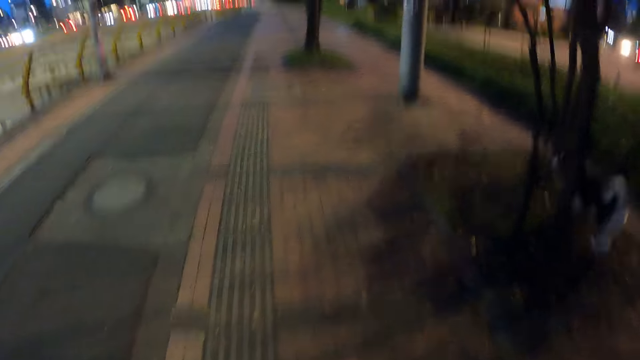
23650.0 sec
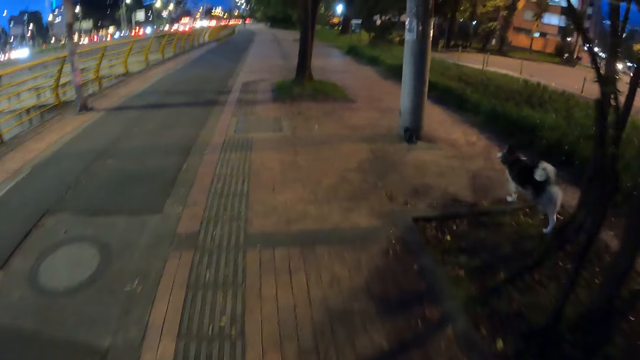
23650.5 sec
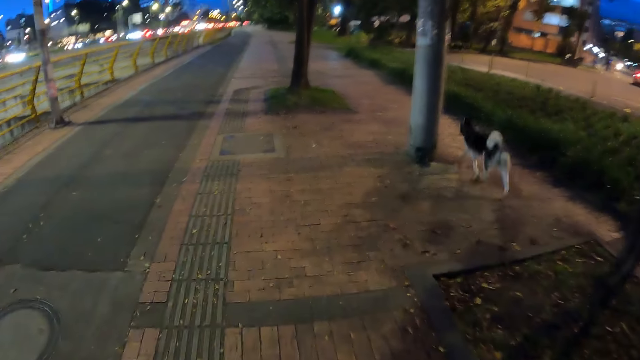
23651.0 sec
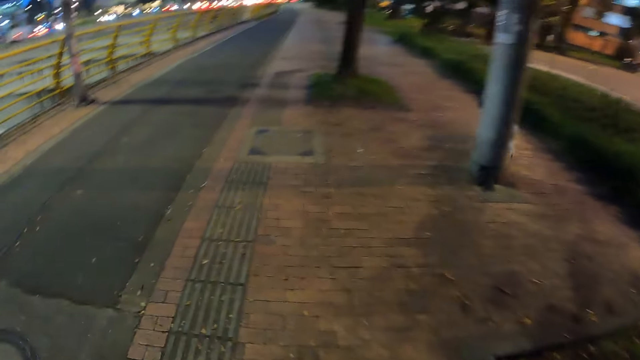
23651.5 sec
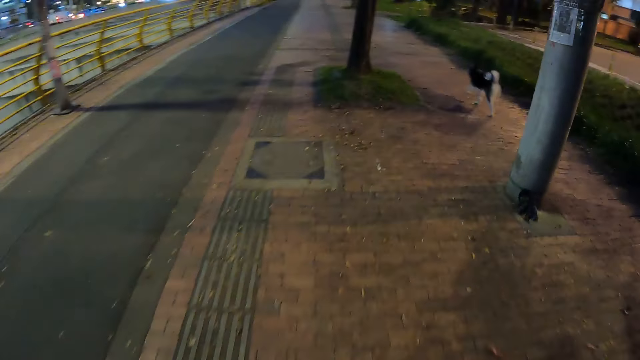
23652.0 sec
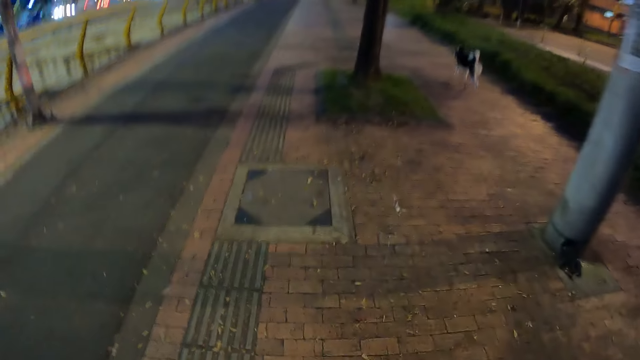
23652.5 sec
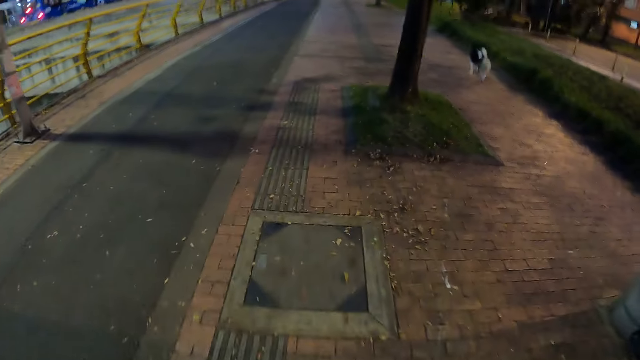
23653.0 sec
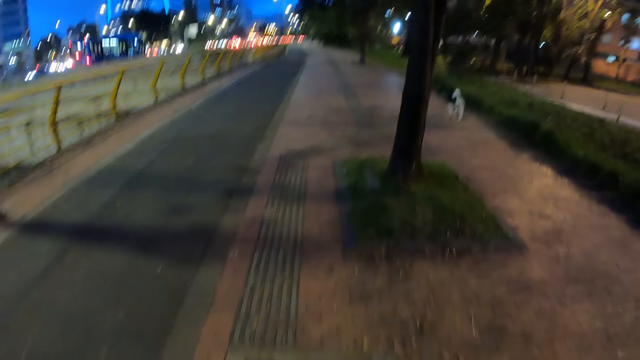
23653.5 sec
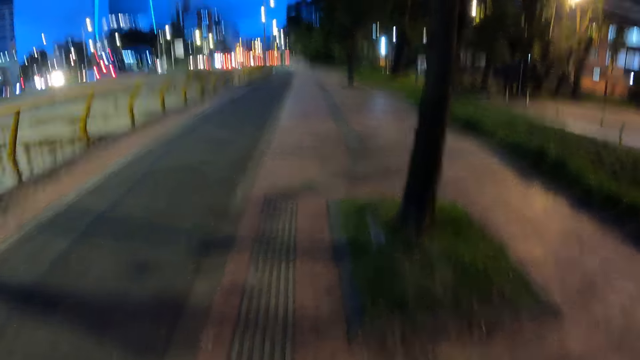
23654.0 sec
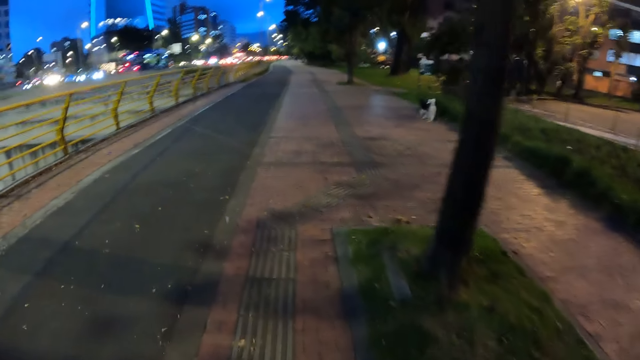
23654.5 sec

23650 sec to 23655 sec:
The dog runs past the camera wearer.

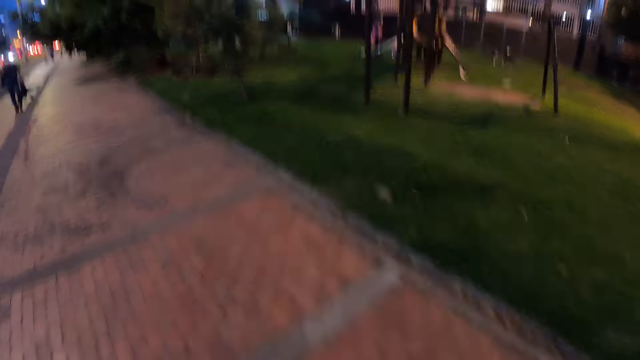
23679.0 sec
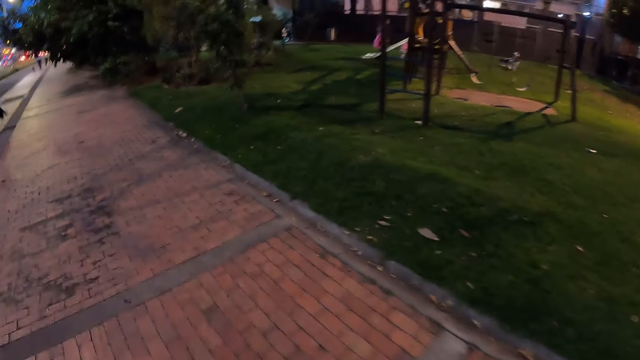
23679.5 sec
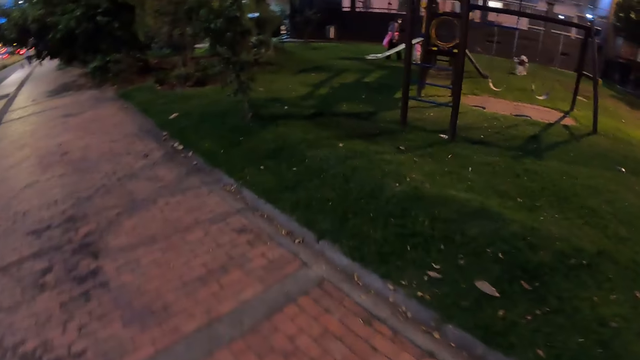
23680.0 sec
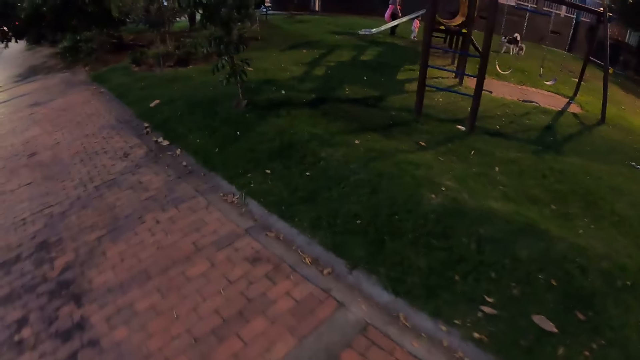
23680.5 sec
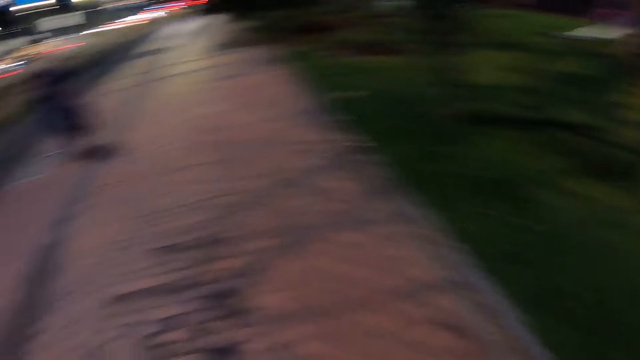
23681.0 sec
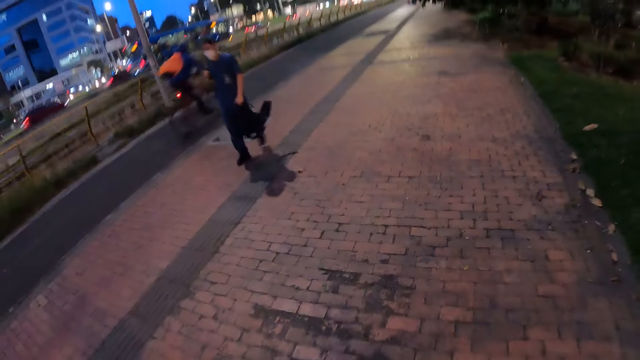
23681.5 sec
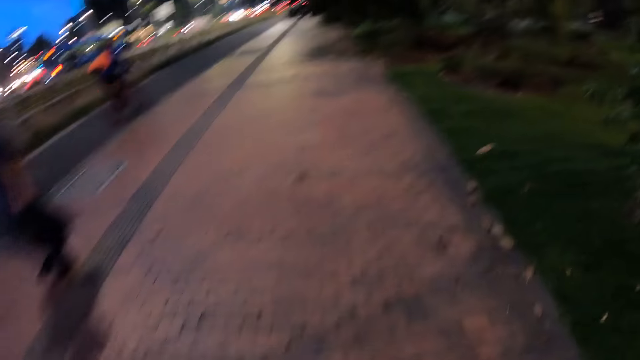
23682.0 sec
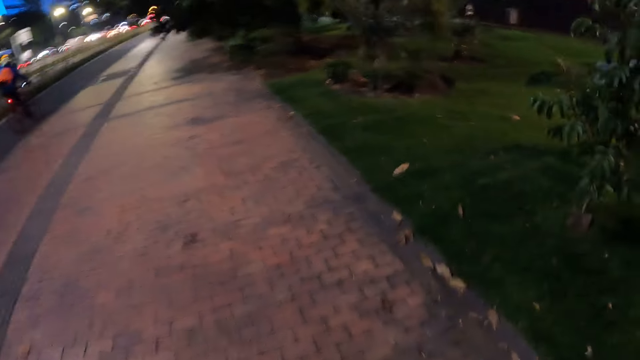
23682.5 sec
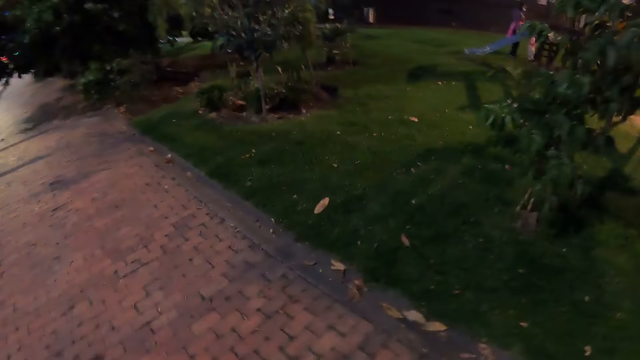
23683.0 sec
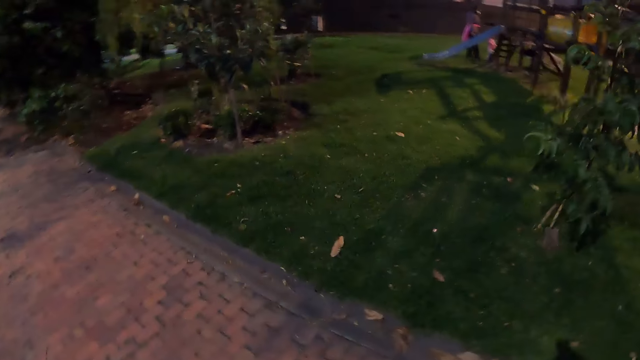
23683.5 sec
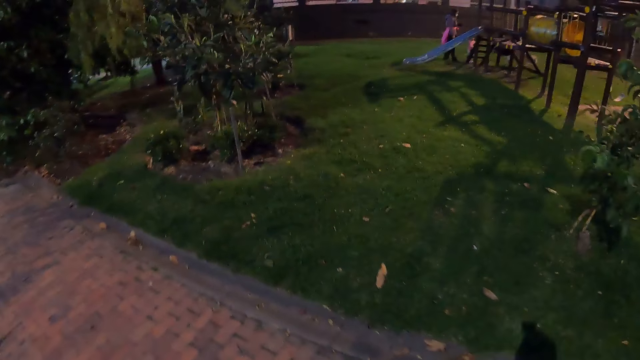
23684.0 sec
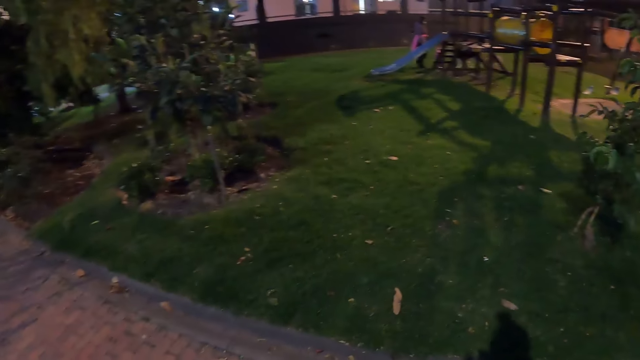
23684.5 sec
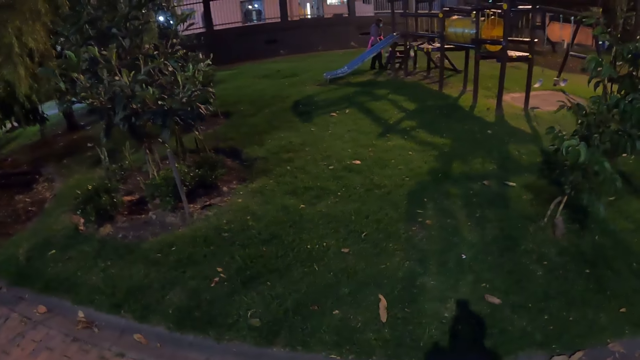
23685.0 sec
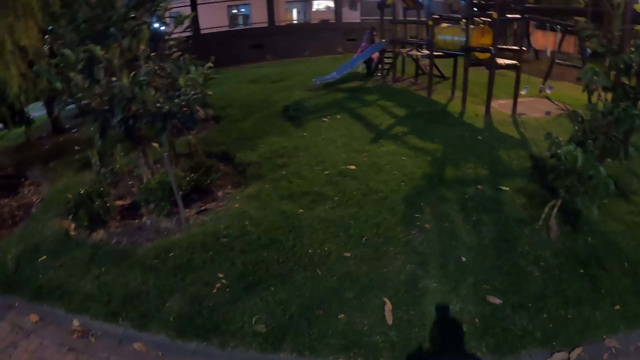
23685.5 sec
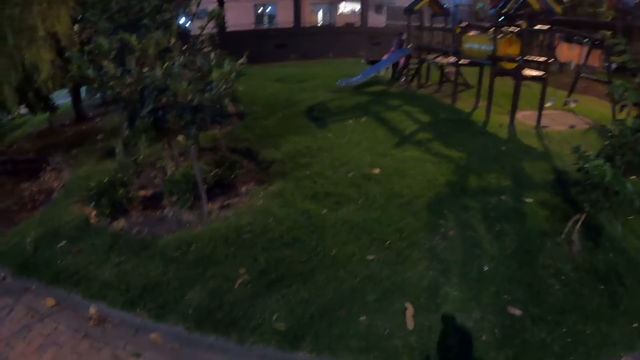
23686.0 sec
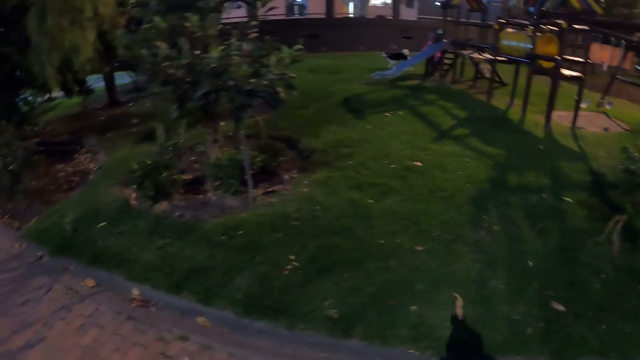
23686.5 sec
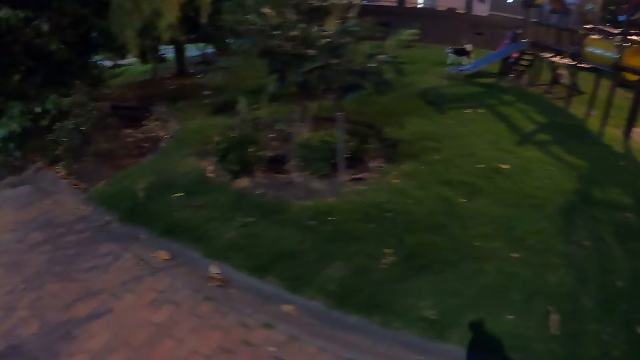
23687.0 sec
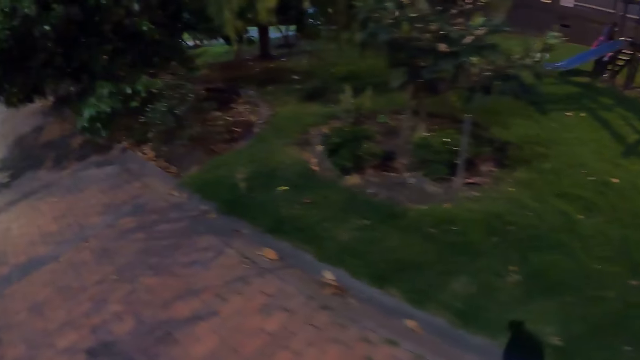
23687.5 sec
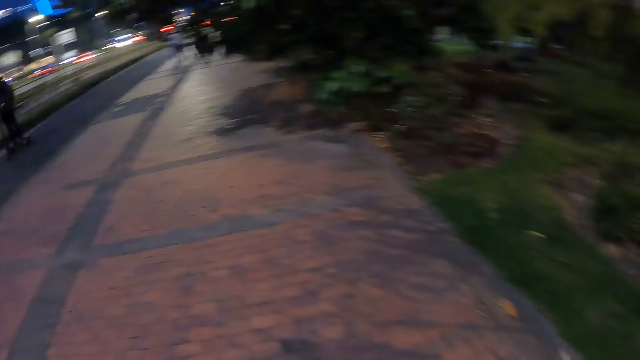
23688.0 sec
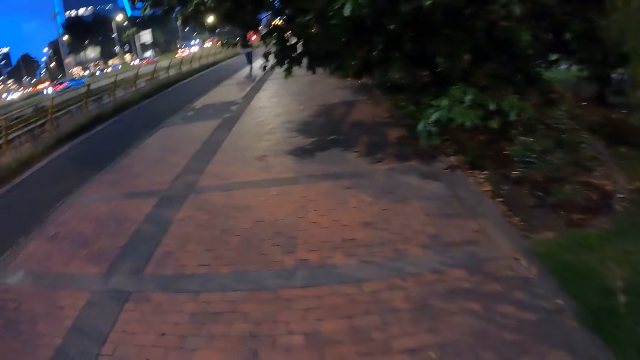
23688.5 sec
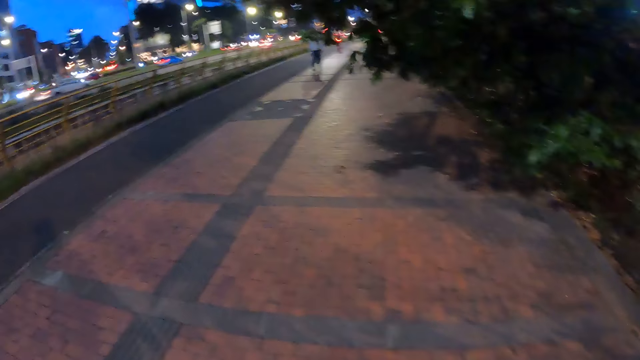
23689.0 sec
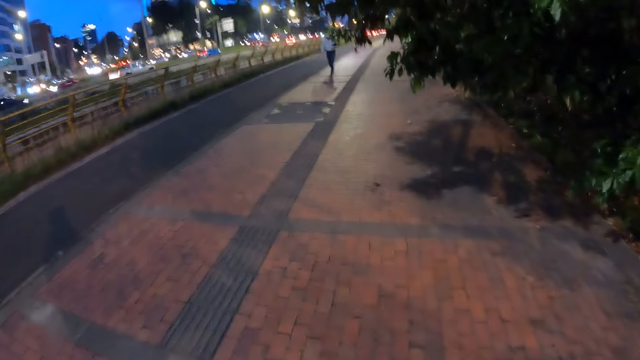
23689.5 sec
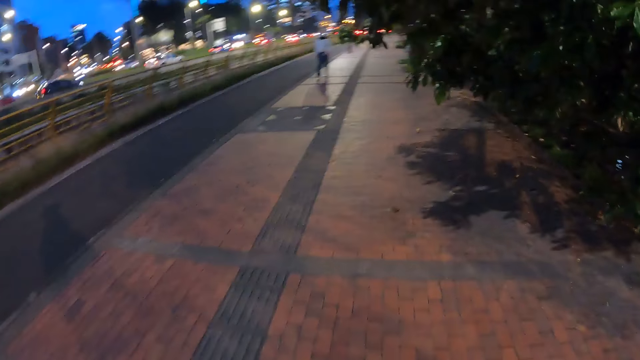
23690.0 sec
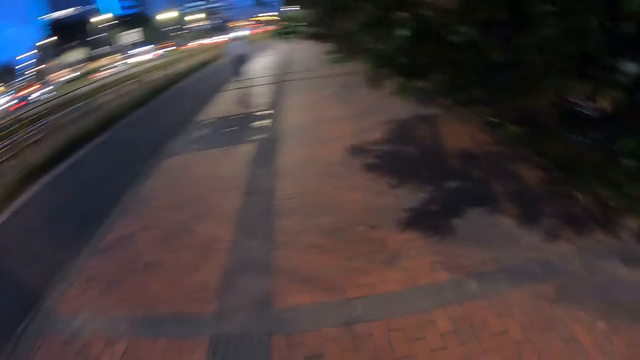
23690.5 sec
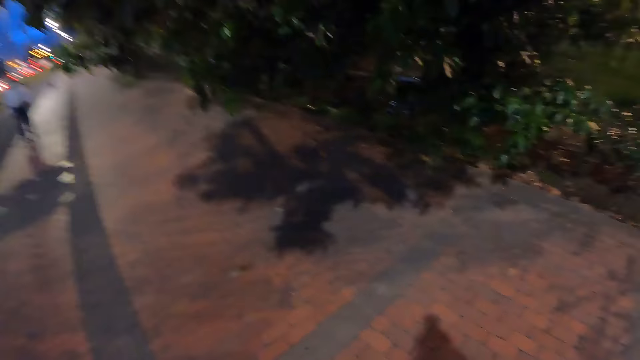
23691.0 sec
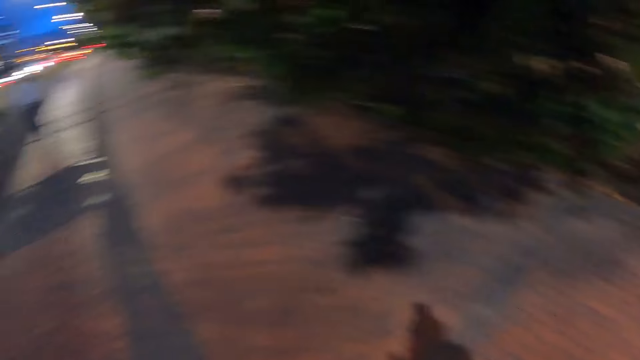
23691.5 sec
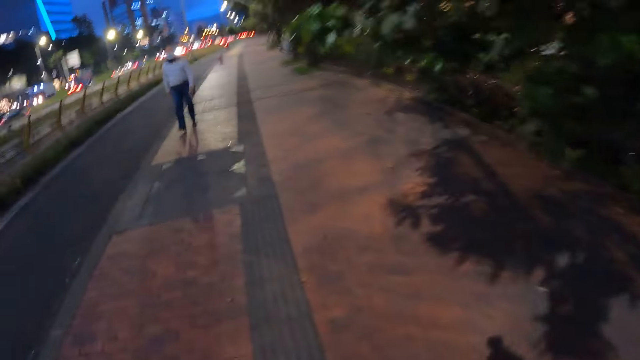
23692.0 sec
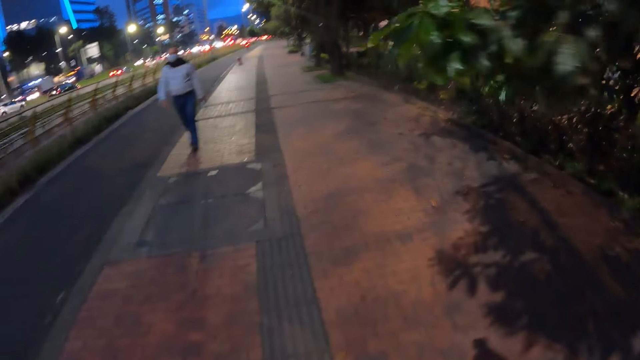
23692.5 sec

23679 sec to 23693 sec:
The camera wearer looks around on the road. They walk around on the road.

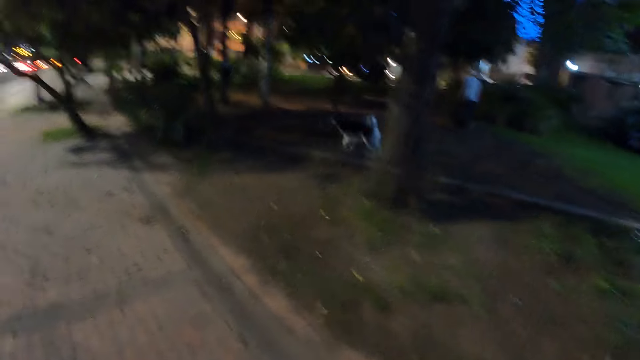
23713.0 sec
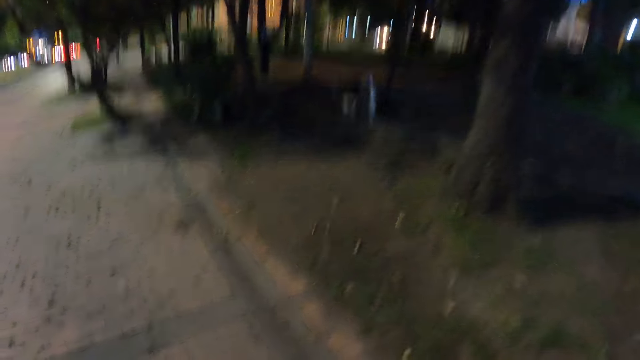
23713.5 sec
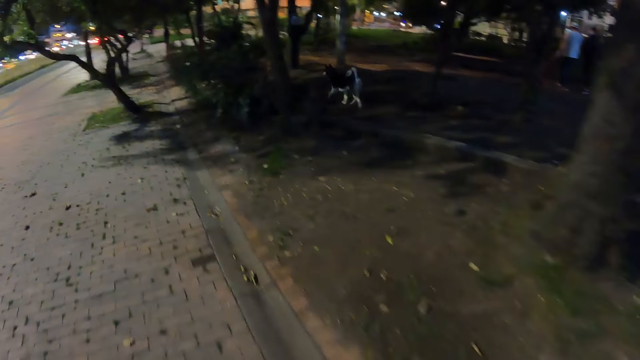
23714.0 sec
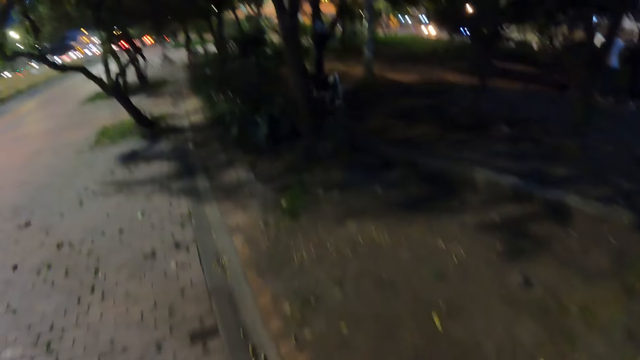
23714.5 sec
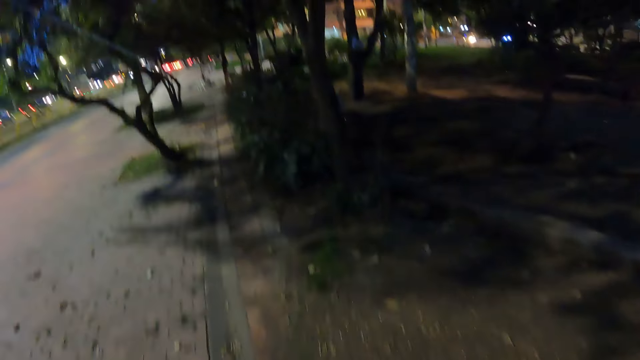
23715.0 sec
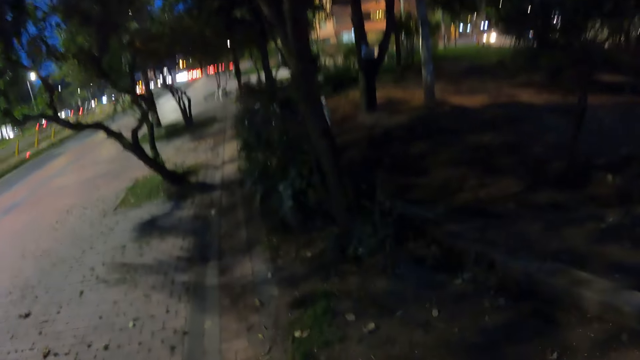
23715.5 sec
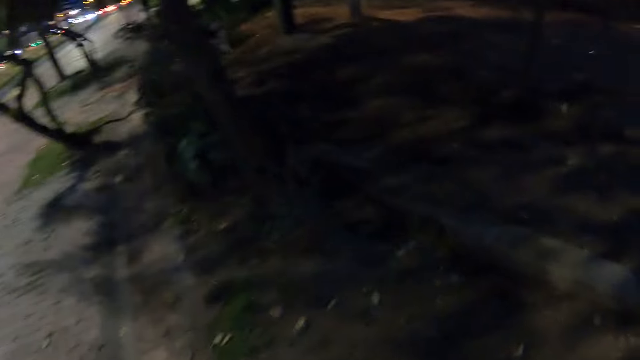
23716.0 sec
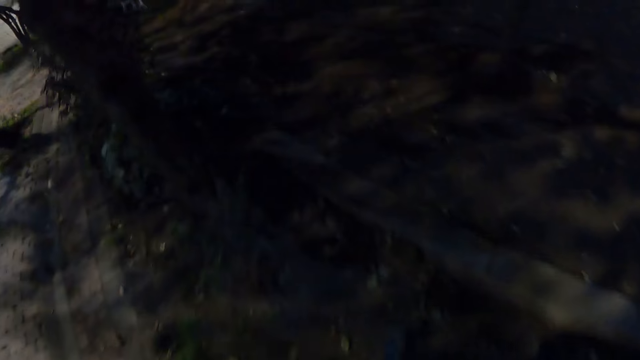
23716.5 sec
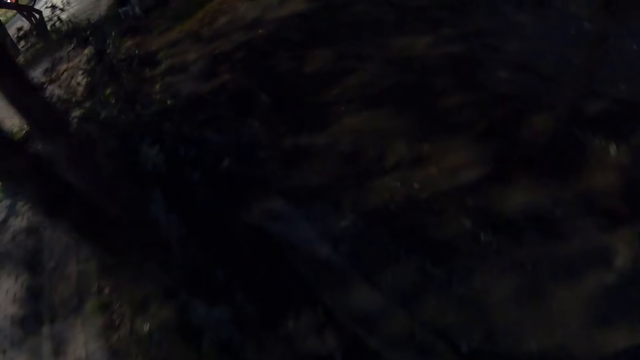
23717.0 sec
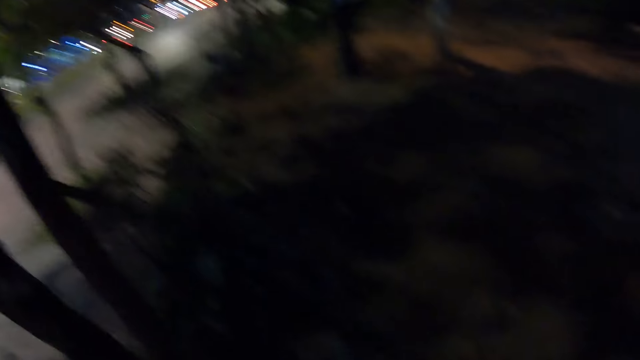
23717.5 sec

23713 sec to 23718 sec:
The camera wearer walks into a lawn beside the sidewalk.
